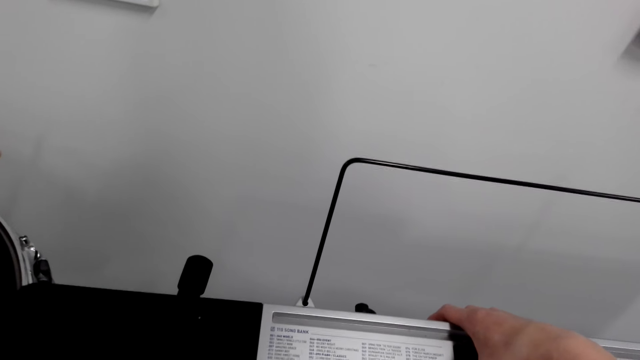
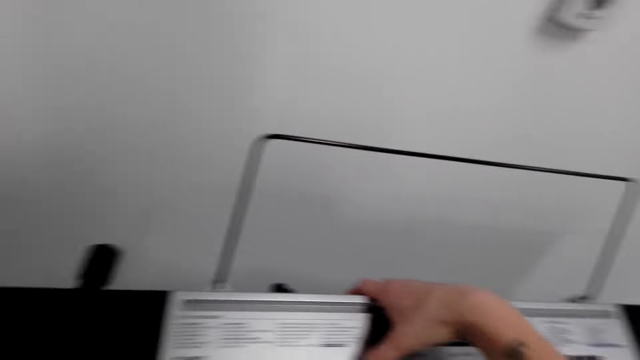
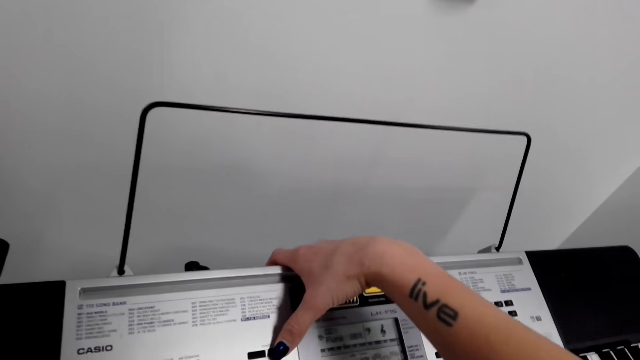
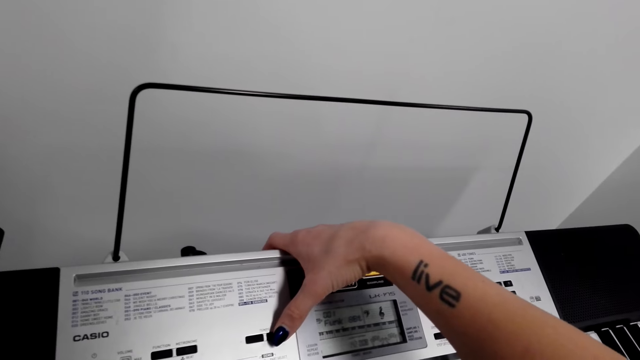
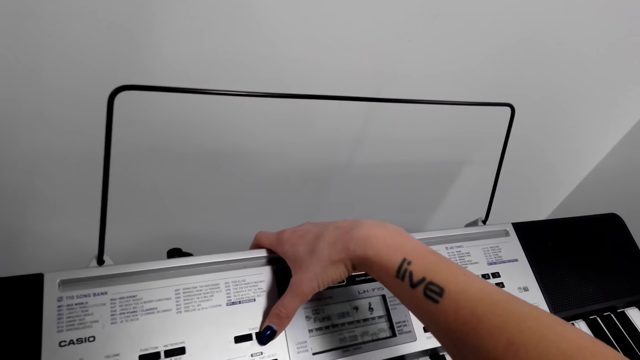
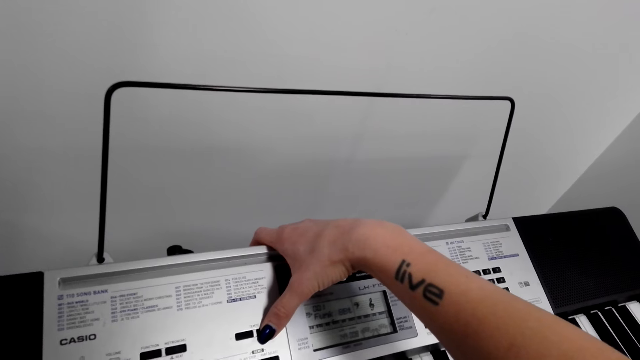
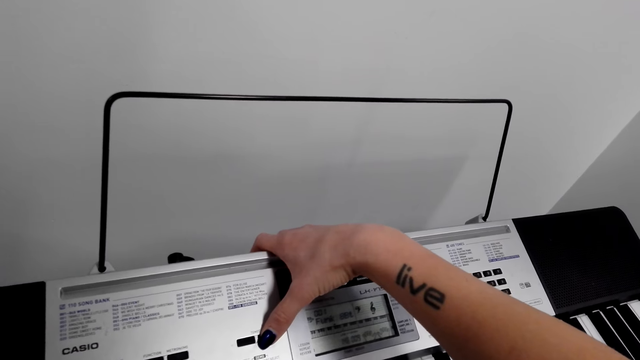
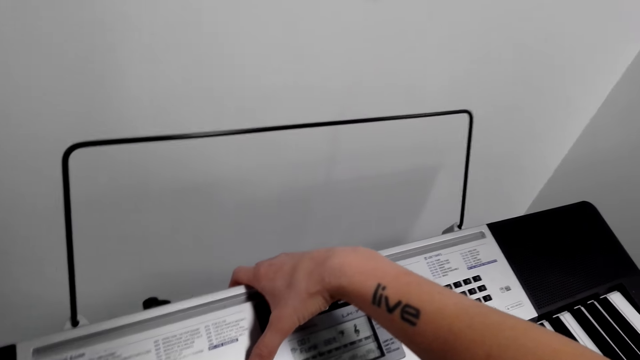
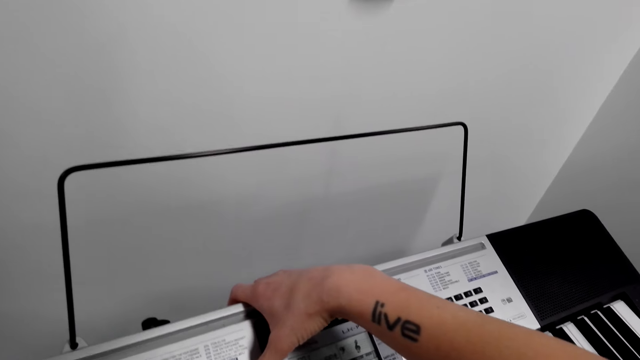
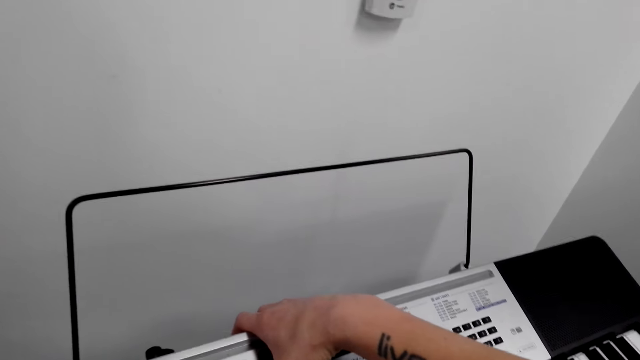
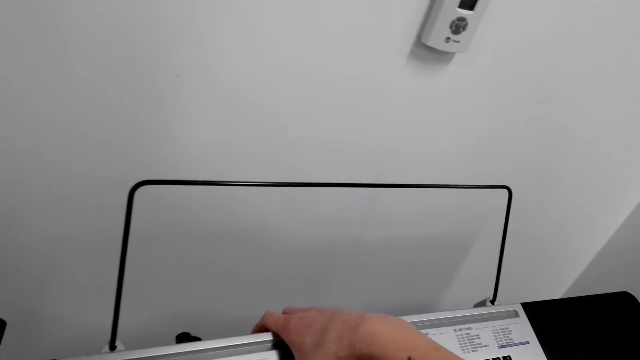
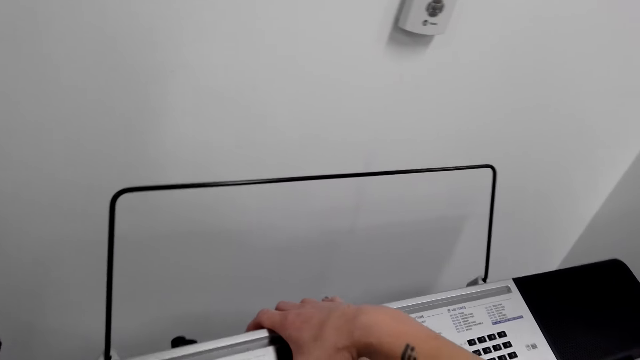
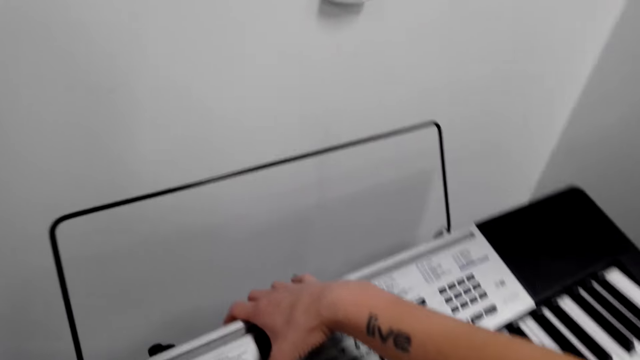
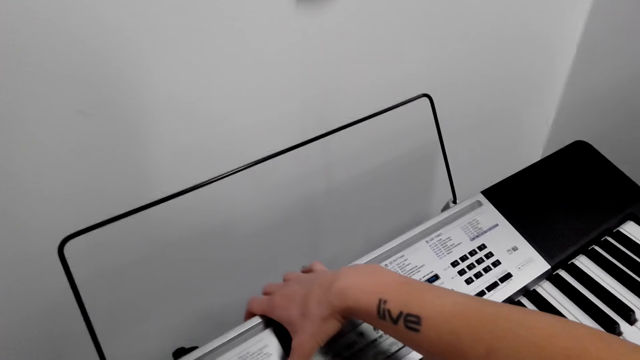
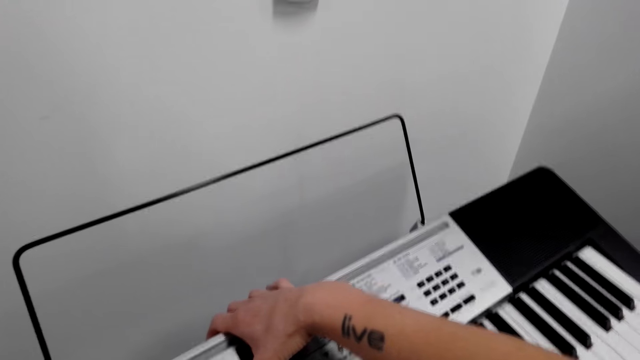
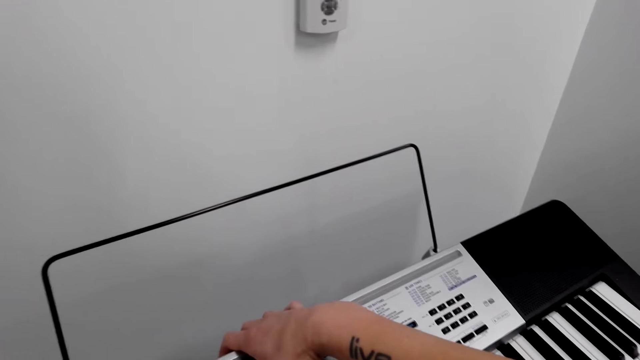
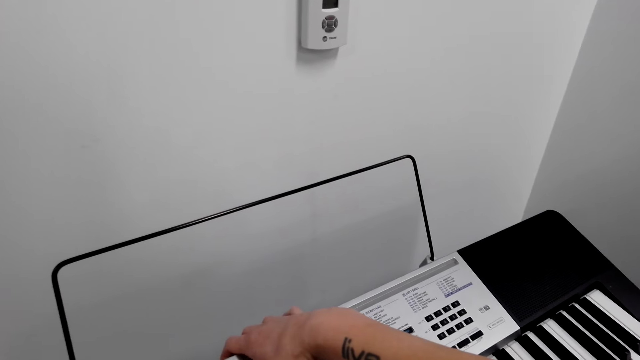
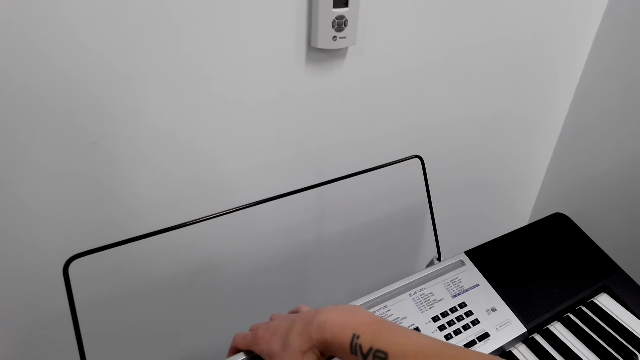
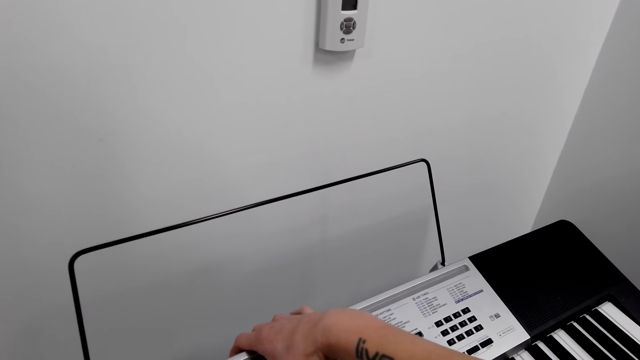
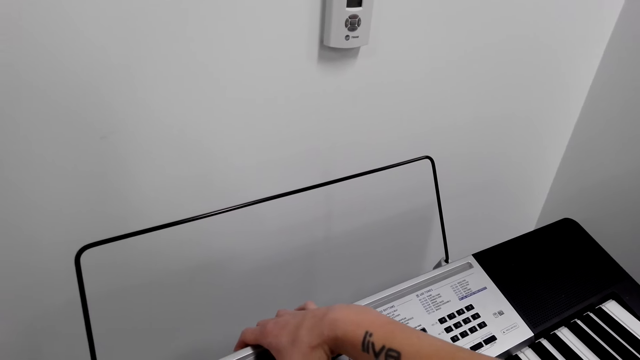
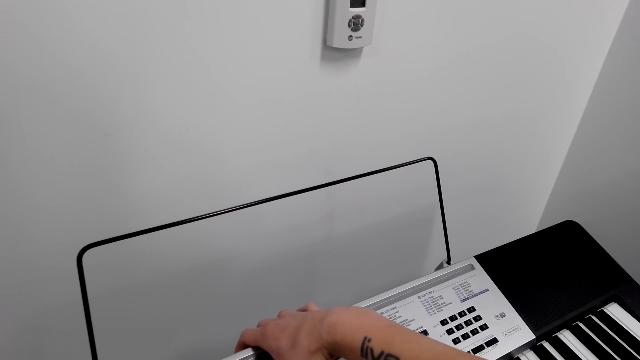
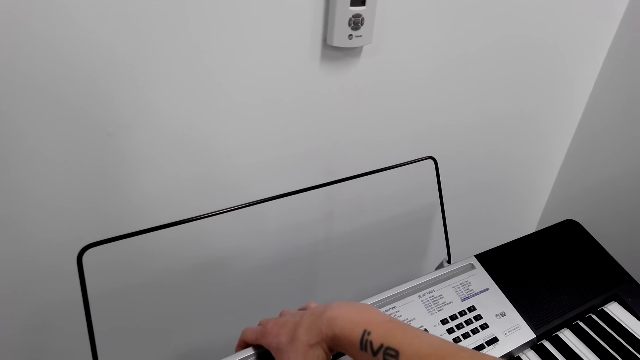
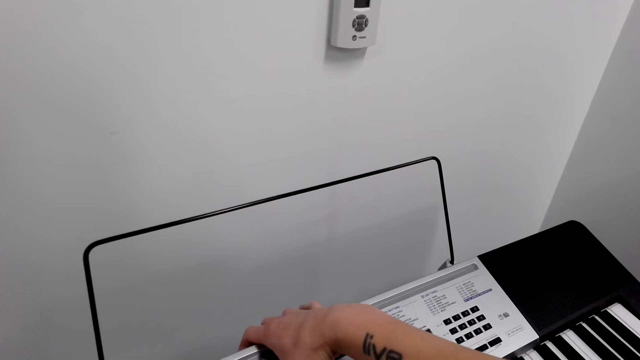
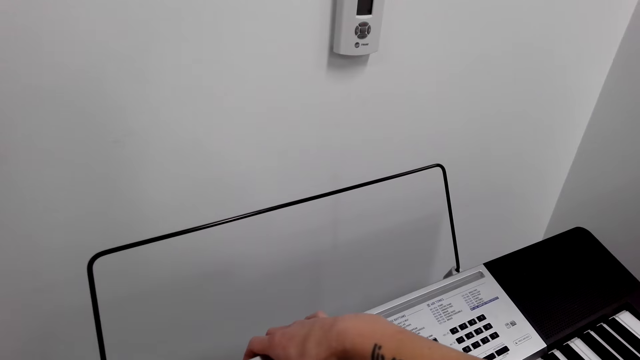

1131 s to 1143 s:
The camera wearer increases the speed of the beats.

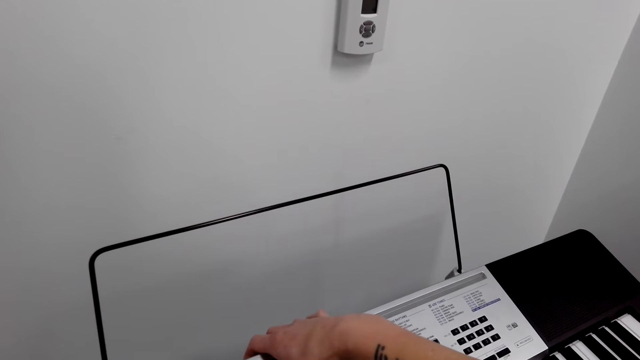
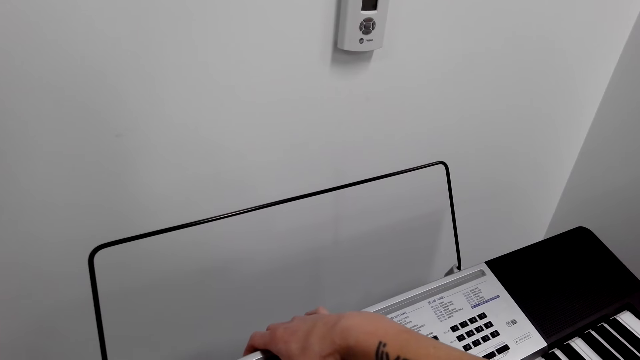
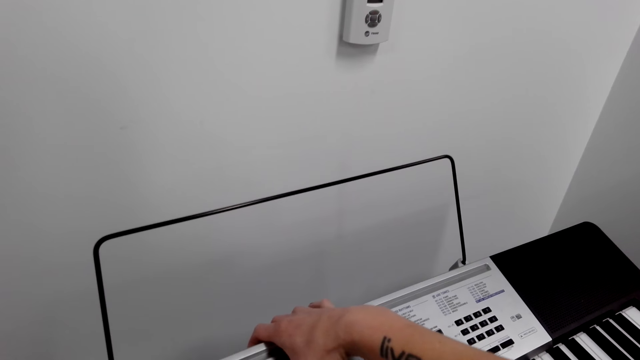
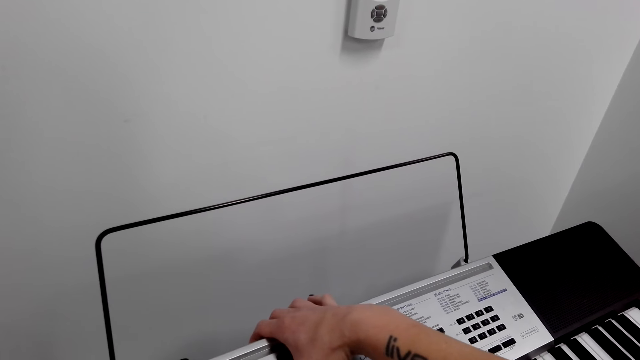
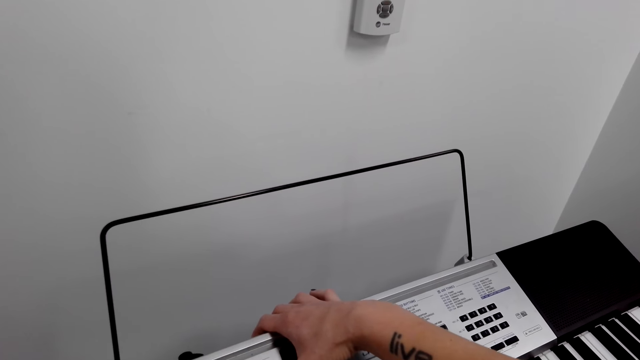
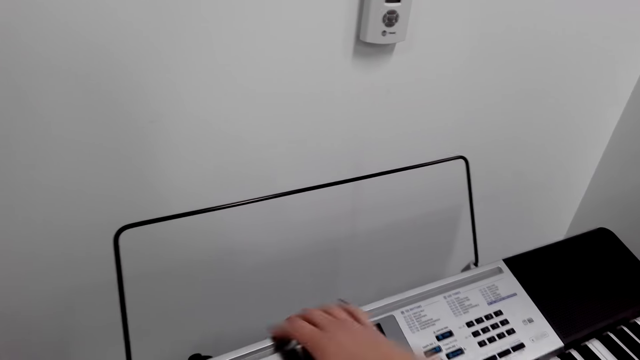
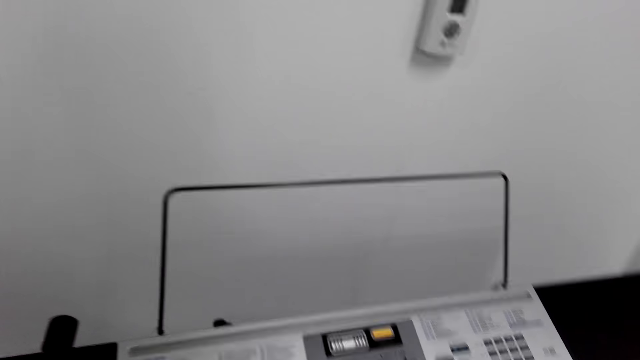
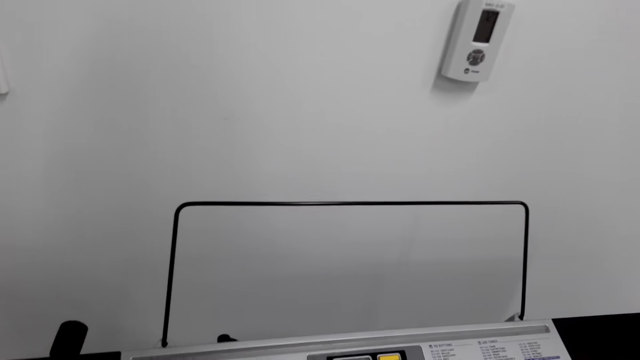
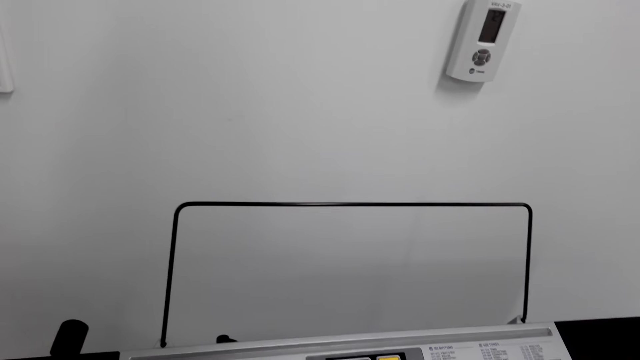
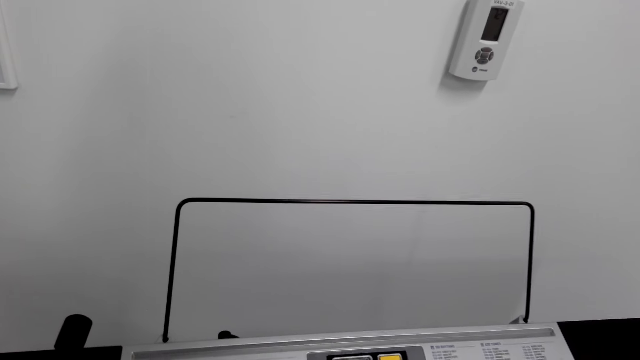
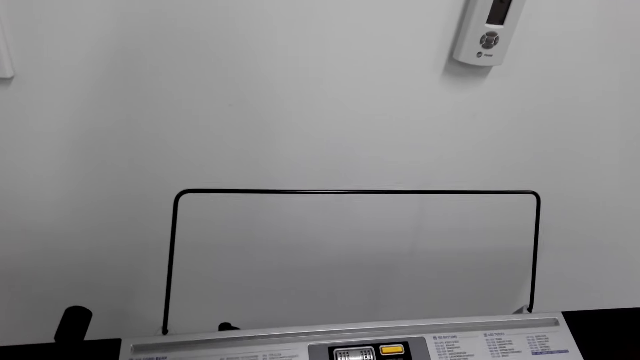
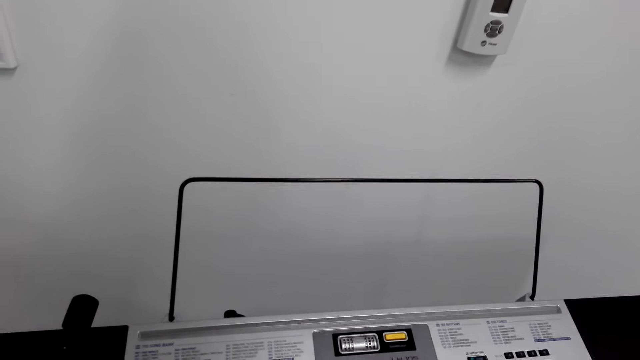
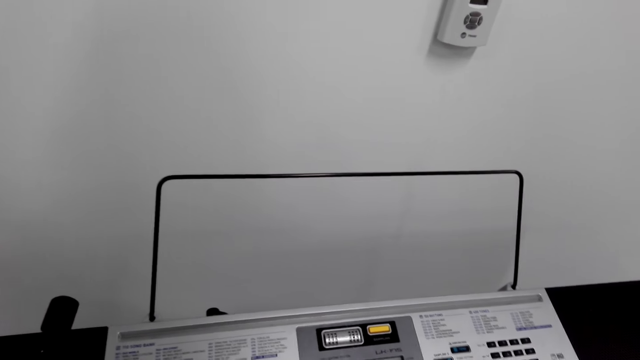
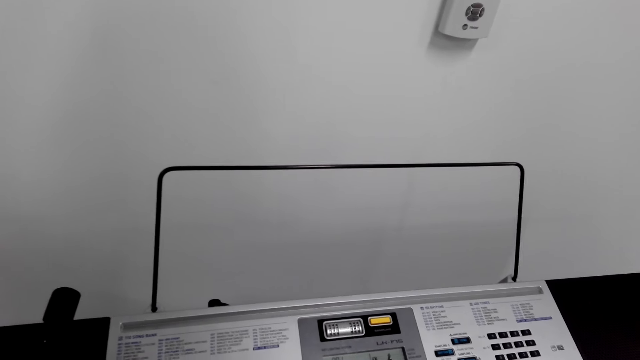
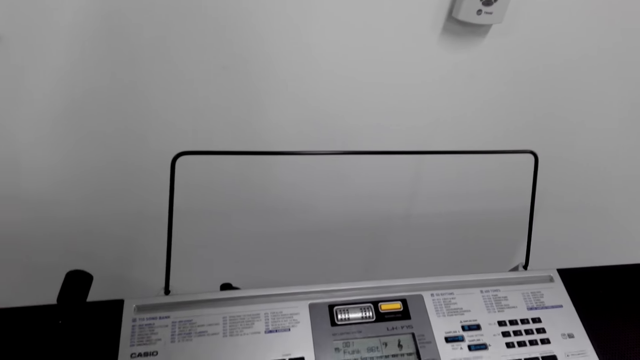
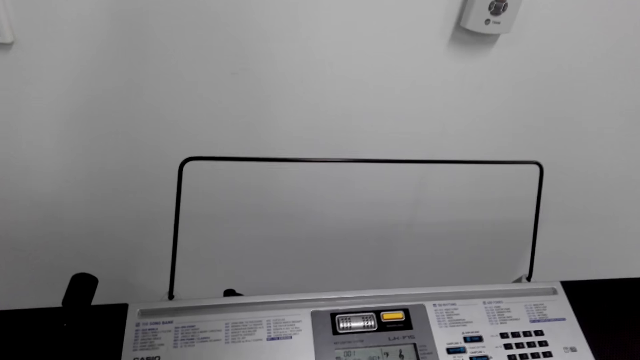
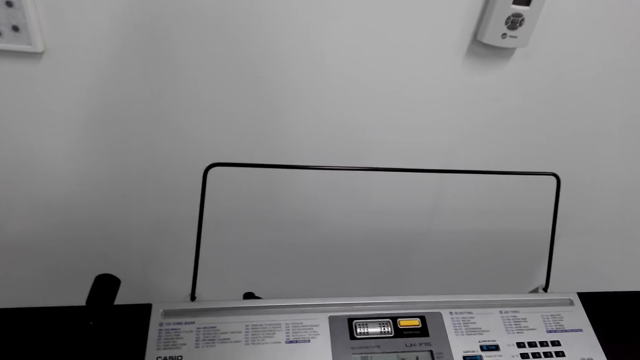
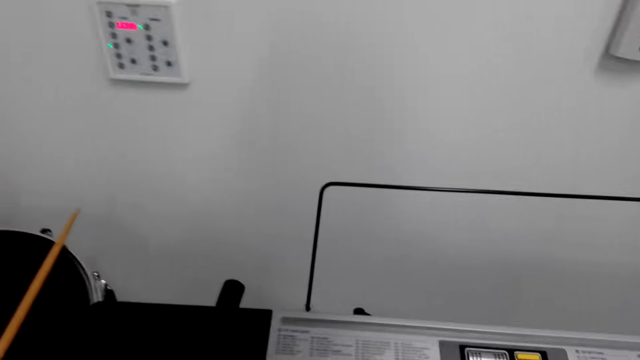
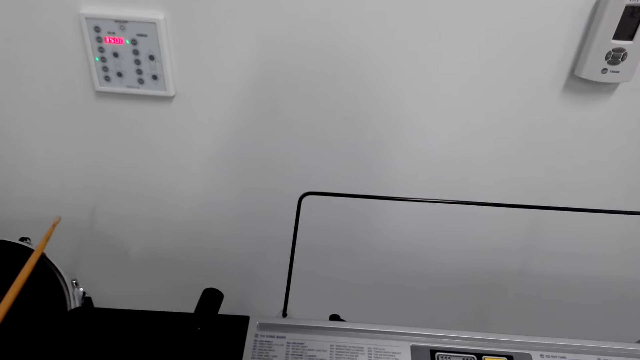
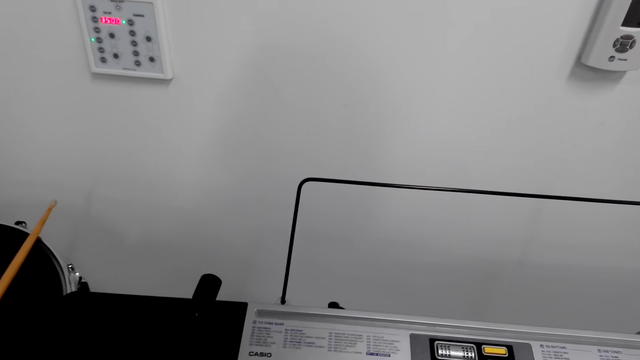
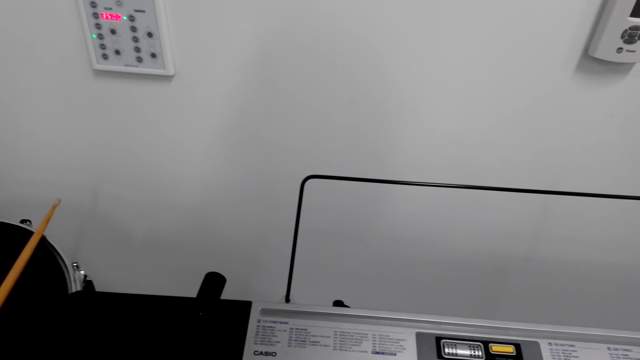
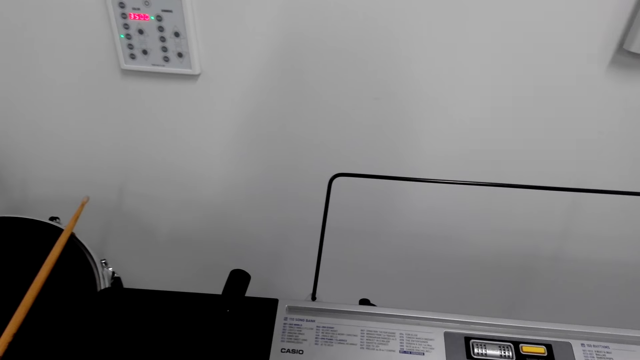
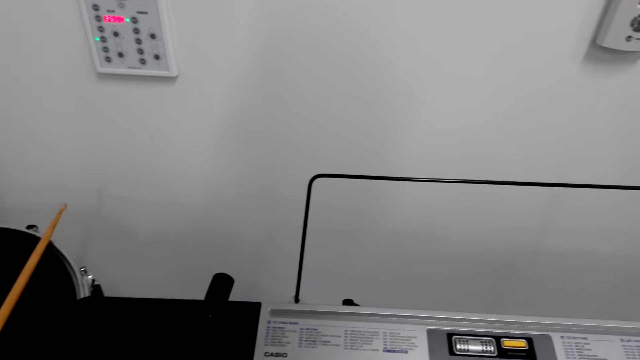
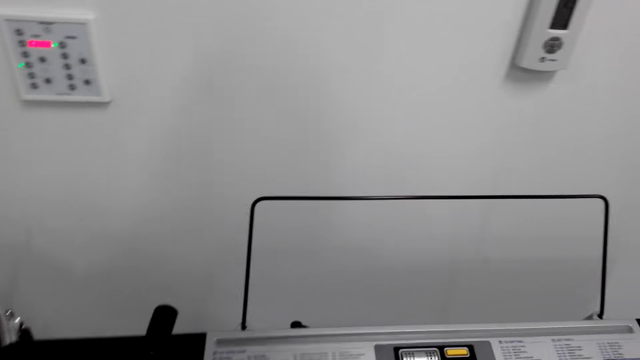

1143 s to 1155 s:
The camera wearer plays the piano.
